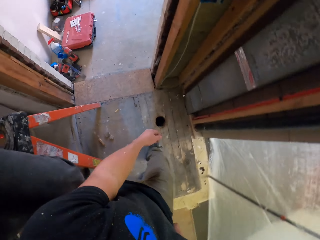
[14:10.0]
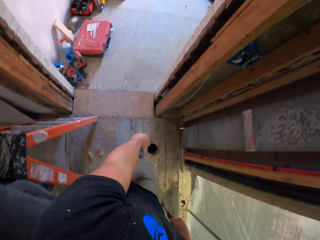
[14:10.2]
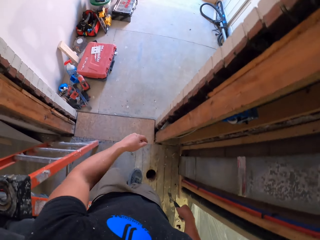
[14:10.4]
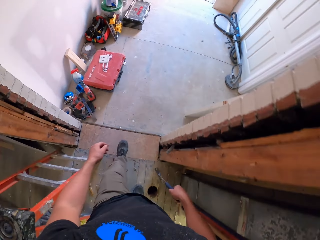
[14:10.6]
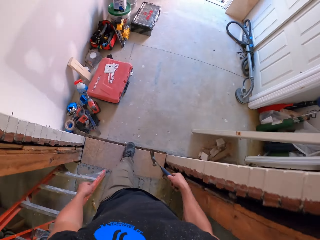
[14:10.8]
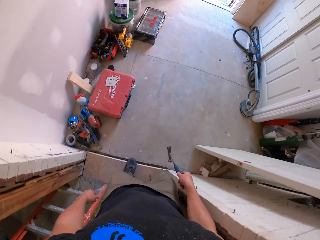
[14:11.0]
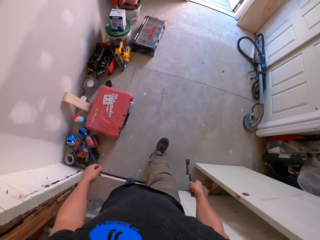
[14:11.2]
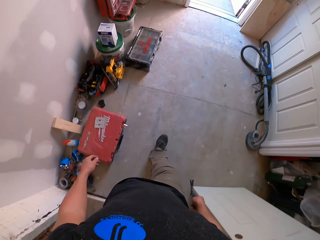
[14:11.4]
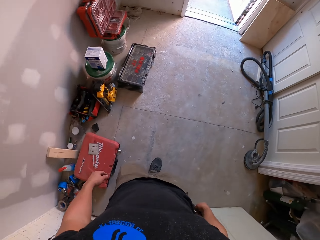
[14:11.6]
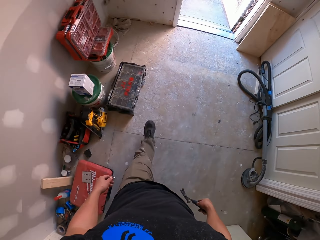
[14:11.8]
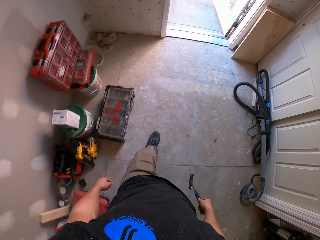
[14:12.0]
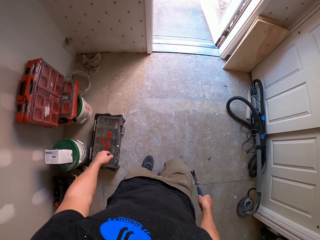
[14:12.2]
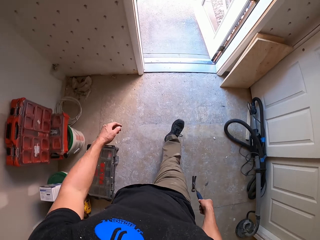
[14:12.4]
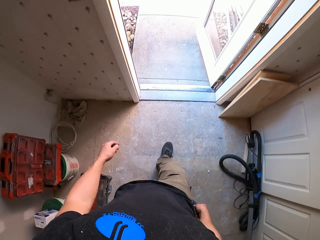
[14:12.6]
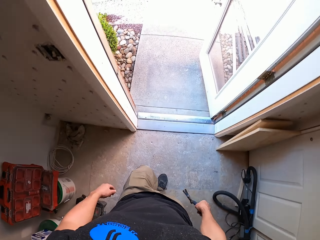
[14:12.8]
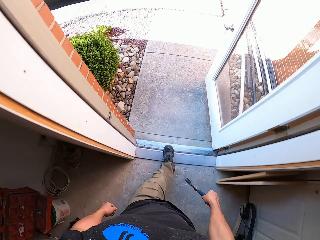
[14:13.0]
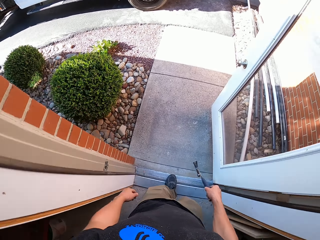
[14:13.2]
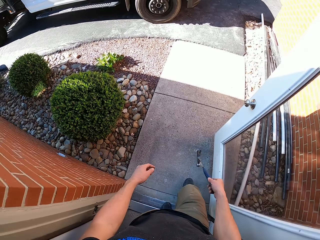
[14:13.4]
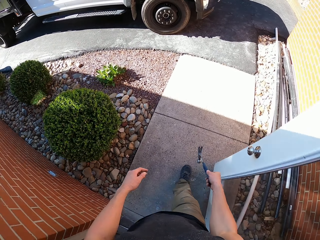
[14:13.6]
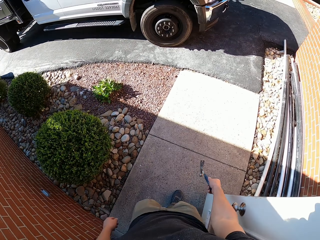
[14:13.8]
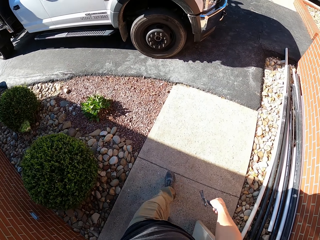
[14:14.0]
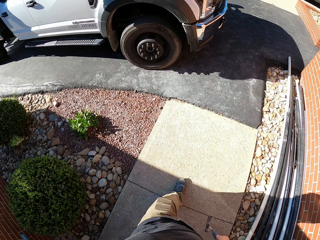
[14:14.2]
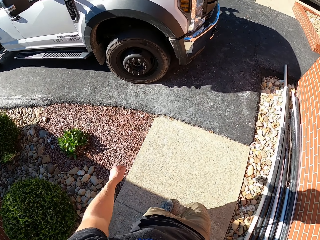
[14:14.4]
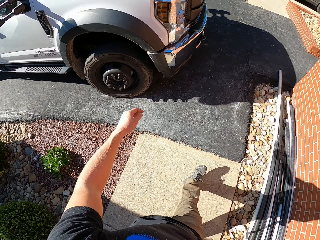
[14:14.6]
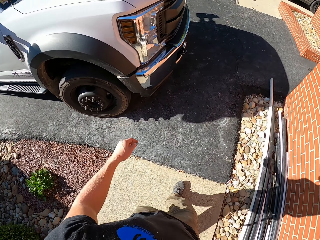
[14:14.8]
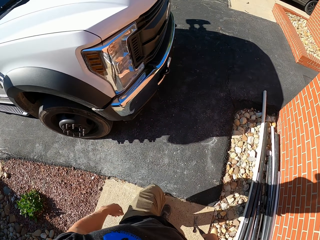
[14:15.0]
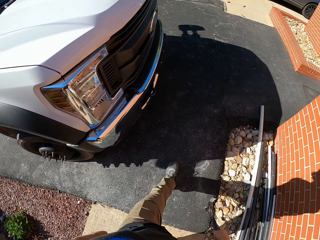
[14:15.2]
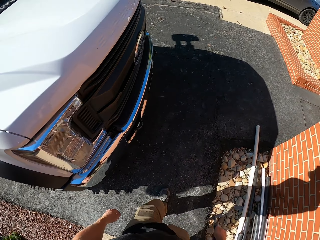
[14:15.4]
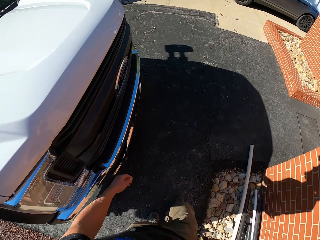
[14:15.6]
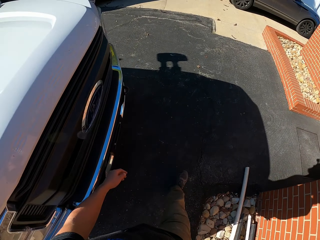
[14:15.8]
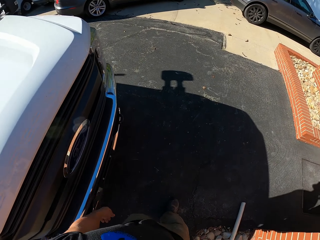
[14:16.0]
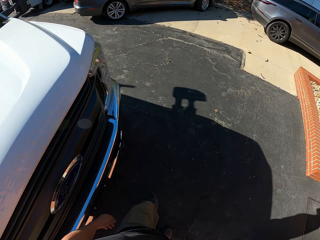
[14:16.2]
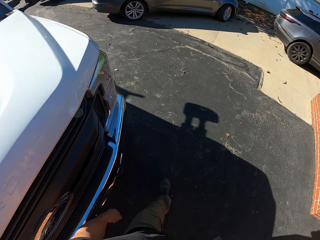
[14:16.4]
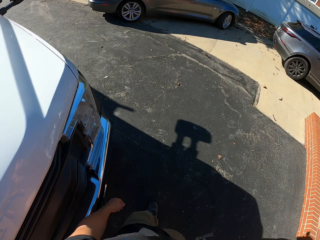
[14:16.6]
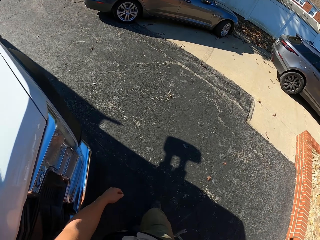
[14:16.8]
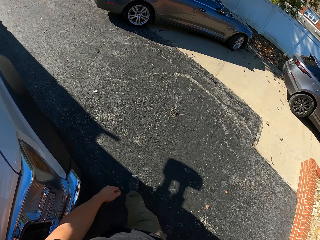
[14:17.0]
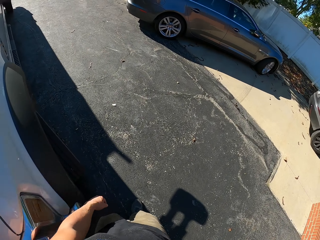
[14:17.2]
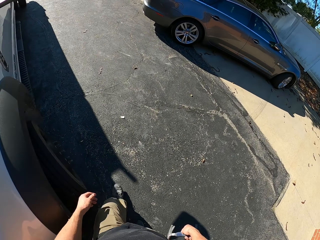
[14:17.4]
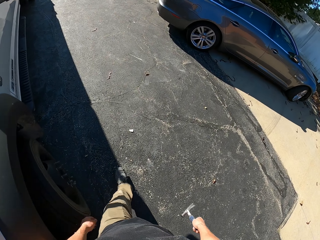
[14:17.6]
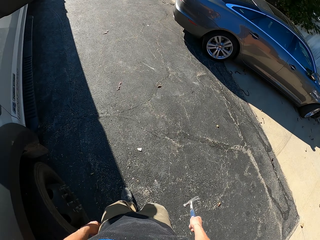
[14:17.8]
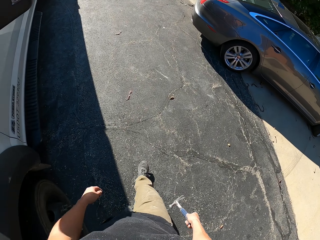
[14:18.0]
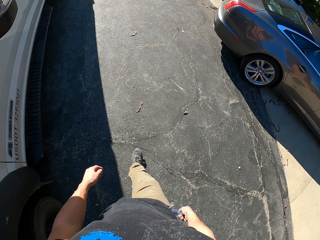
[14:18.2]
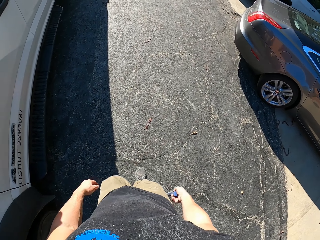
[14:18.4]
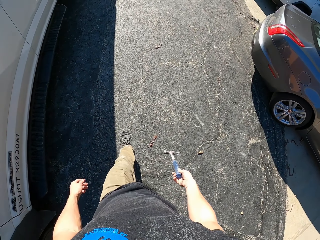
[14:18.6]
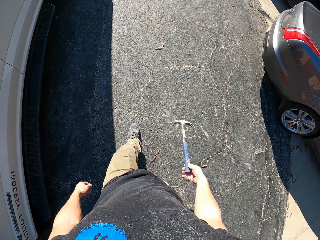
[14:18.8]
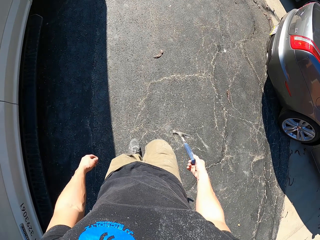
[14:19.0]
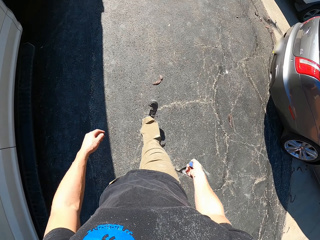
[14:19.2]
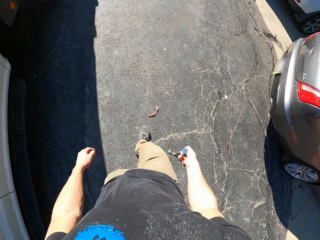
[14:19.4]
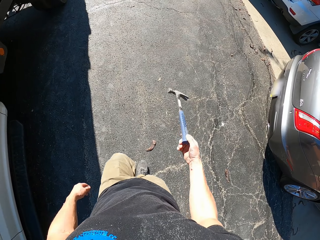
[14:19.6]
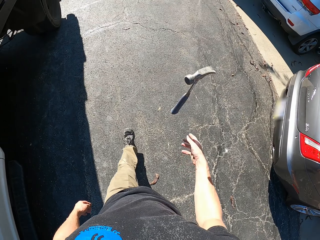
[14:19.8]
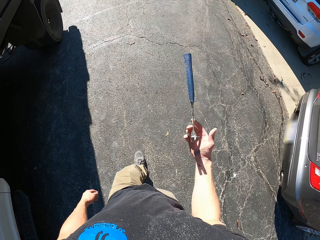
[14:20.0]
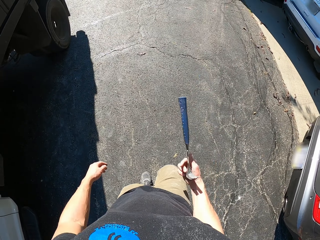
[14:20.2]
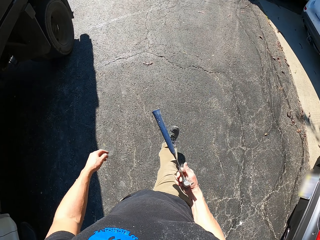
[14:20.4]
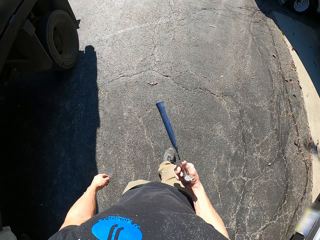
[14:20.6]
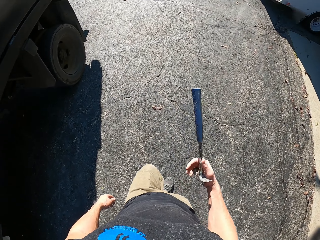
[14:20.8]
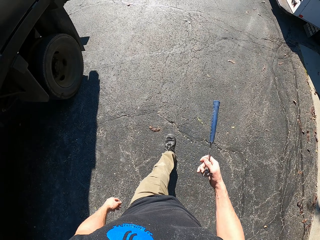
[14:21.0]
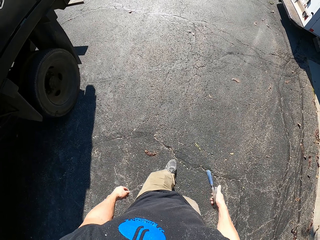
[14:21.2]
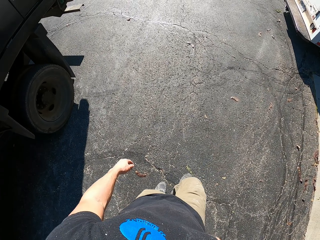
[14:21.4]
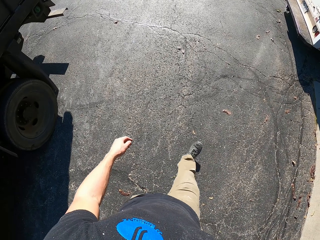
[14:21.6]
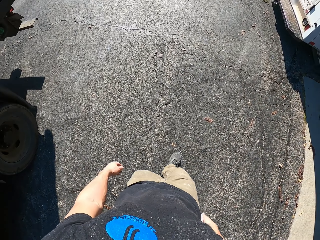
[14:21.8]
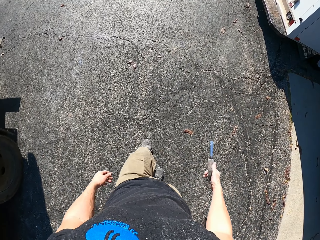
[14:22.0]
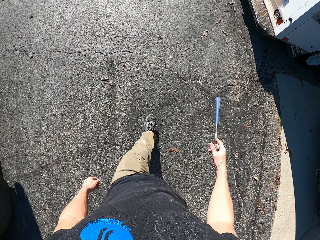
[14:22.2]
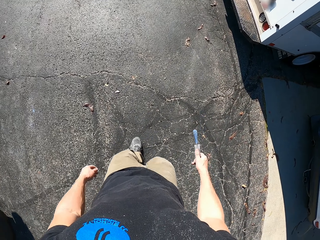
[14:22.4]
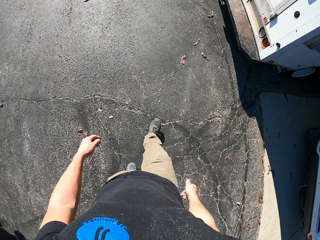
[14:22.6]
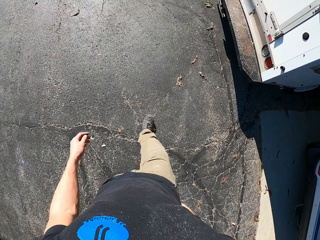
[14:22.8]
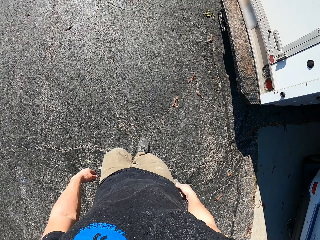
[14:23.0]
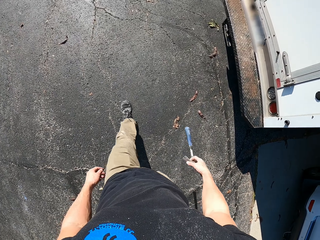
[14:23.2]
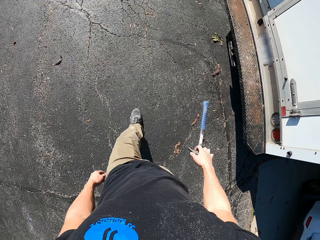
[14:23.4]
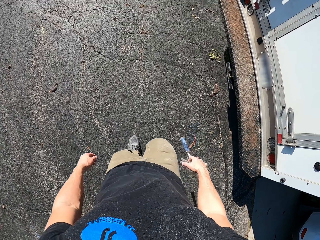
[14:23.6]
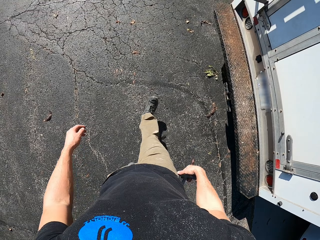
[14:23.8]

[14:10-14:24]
The camera wearer walks out of the house. They walk around the compound. They adjust the hammer.

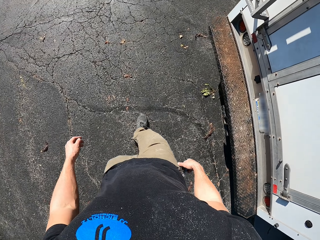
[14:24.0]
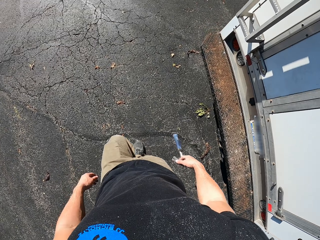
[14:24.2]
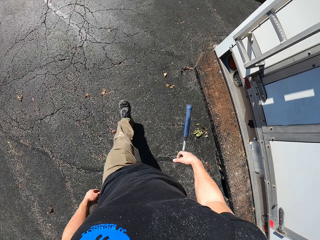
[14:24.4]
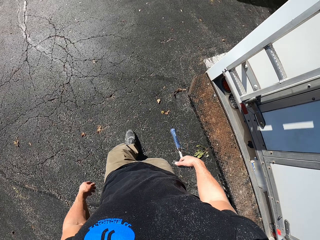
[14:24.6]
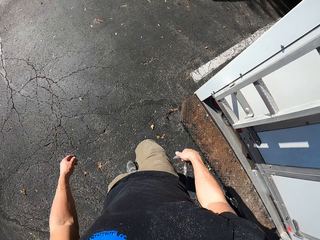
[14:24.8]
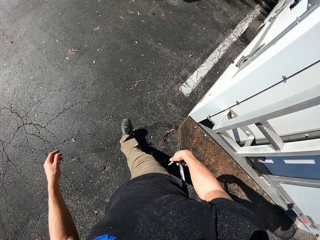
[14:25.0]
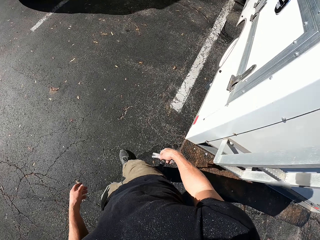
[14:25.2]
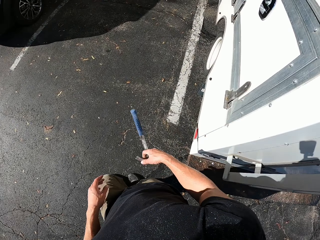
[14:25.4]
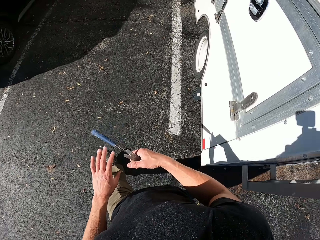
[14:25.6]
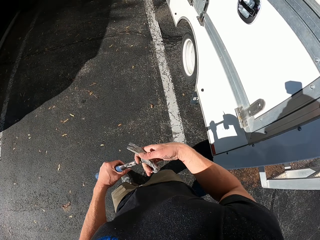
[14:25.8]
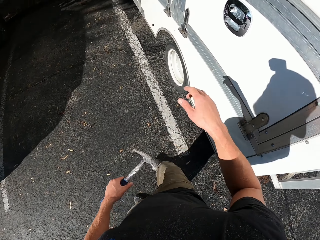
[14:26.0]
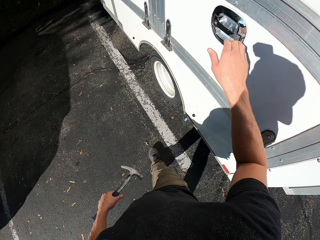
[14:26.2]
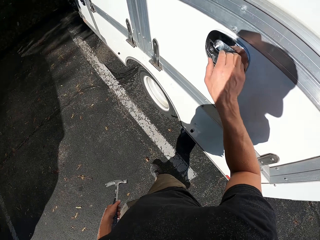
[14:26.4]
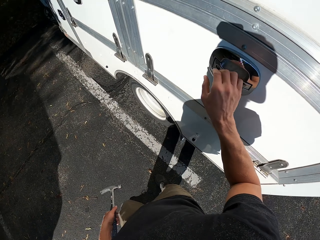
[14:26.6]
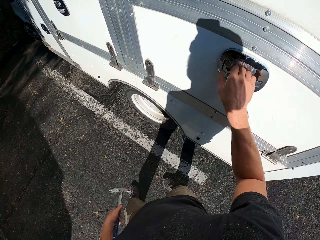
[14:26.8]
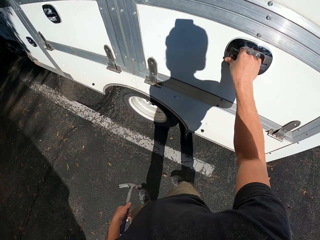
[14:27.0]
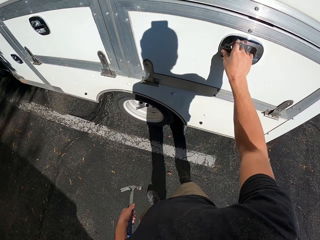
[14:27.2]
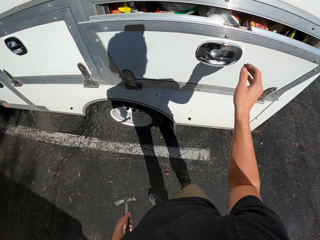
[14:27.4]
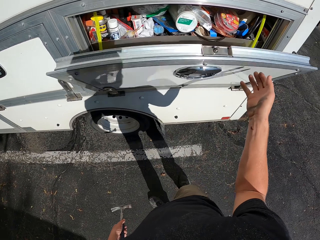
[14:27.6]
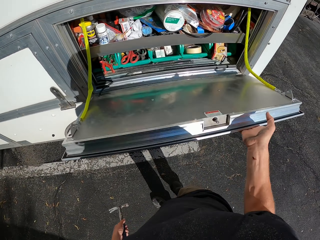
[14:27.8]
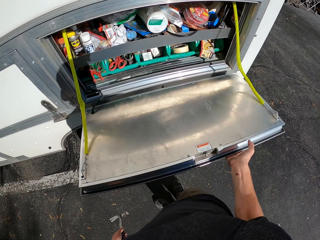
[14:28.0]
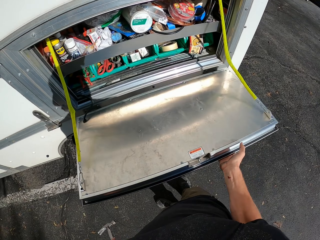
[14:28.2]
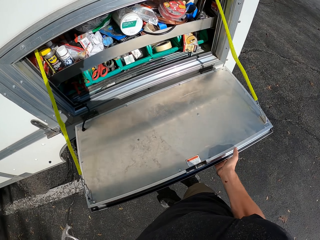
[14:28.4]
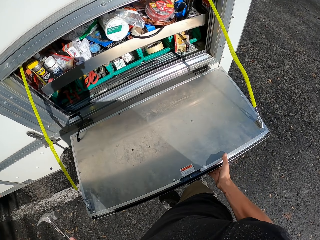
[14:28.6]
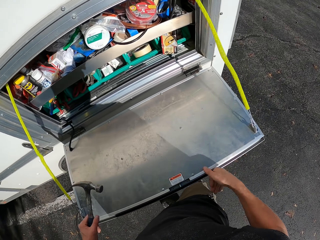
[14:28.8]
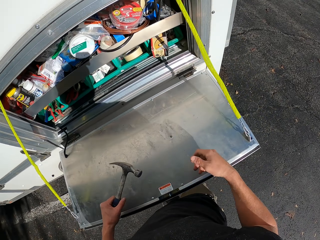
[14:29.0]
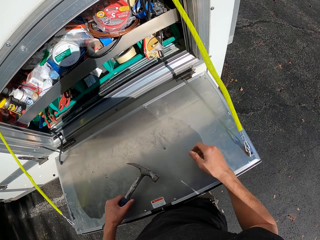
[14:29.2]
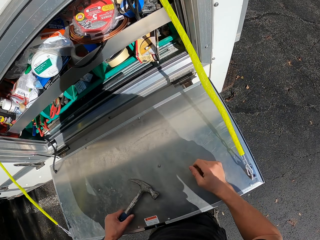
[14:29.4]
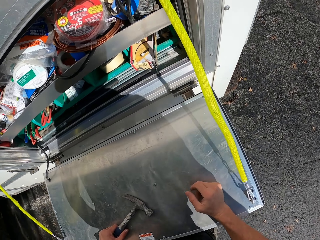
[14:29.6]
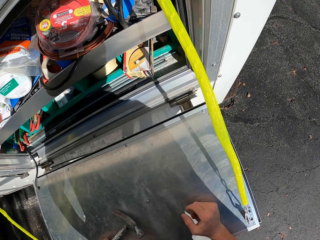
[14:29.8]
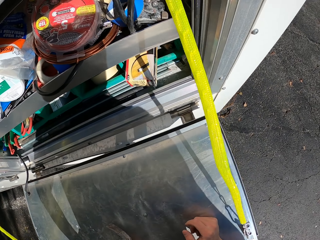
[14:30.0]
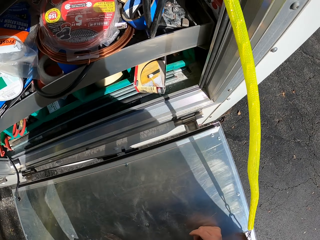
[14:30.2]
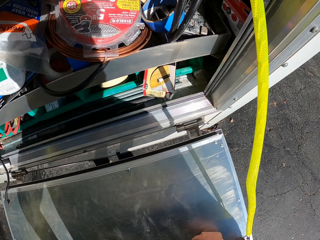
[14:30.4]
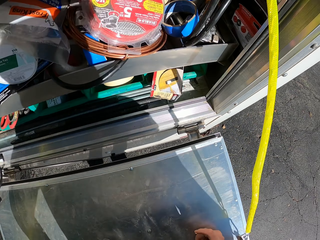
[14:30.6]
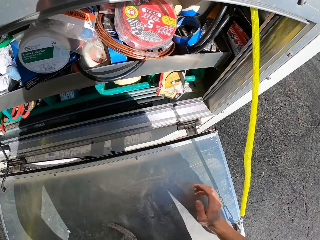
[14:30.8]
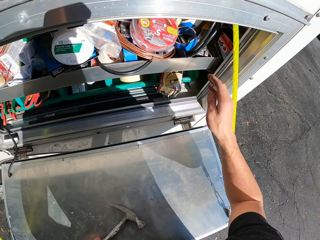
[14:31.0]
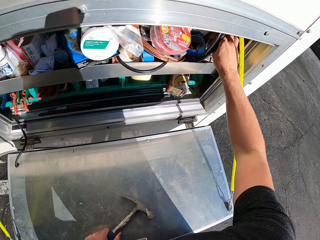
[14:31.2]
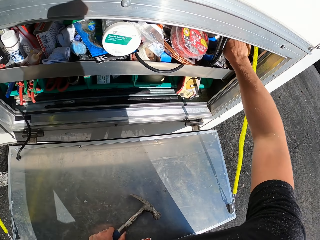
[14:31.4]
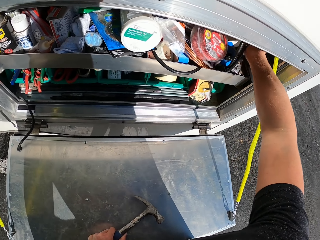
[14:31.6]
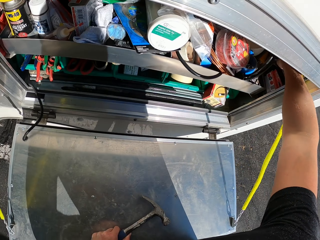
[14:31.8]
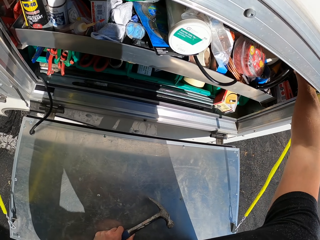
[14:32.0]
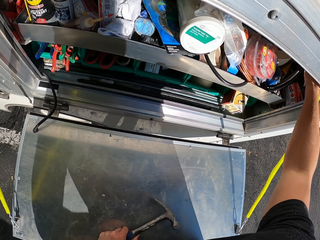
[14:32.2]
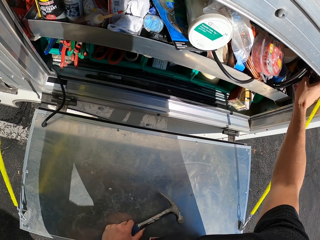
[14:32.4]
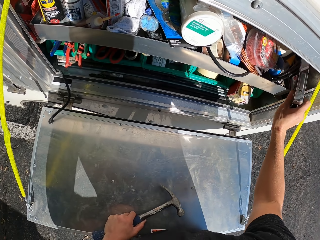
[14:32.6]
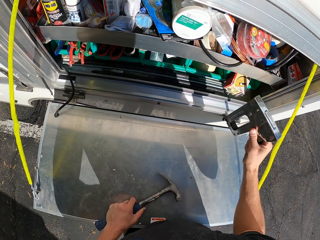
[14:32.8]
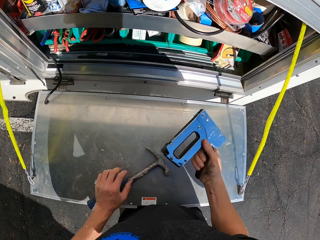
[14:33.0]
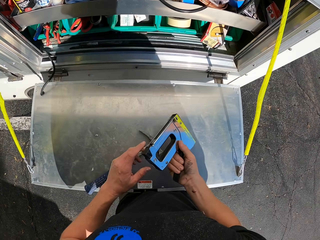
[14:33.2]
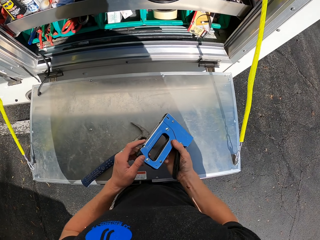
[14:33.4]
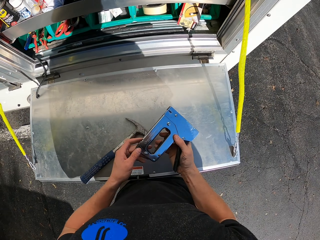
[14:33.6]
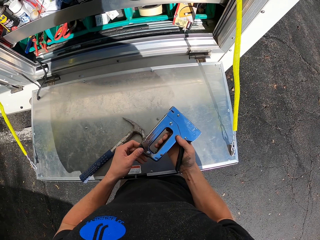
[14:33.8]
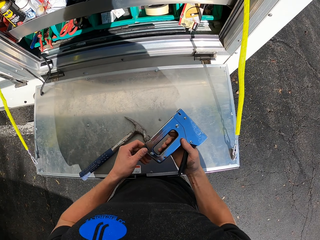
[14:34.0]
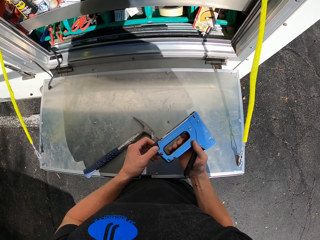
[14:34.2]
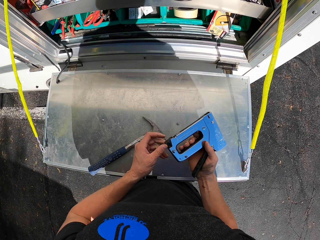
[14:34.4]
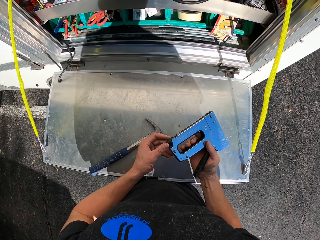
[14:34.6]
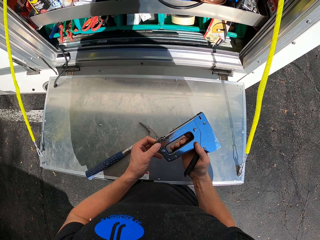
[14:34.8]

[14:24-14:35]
The camera wearer transfers the hammer to the left hand. They open a caravan store door. They put the hammer on the caravan door. They pick up a nail staple gun and adjust the nail staple gun.
